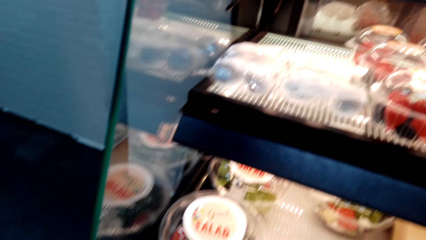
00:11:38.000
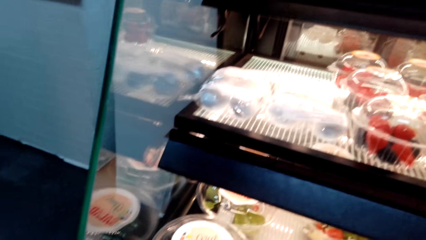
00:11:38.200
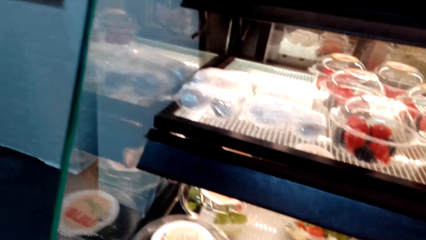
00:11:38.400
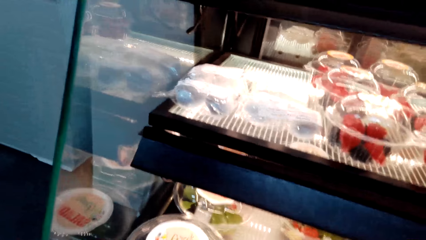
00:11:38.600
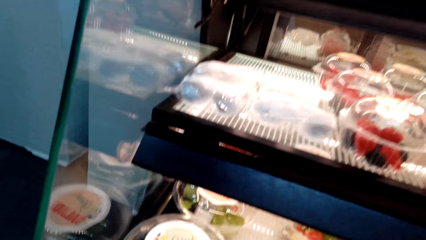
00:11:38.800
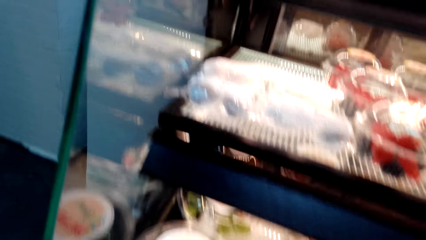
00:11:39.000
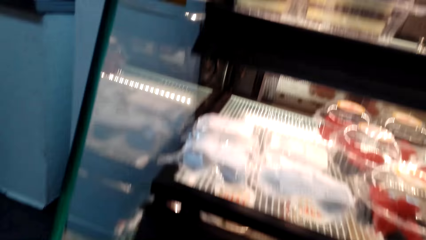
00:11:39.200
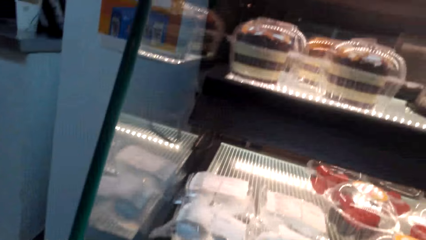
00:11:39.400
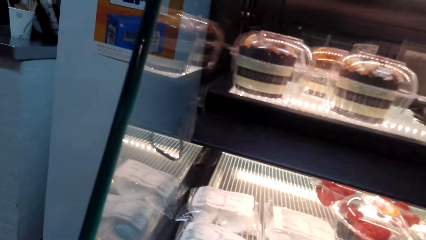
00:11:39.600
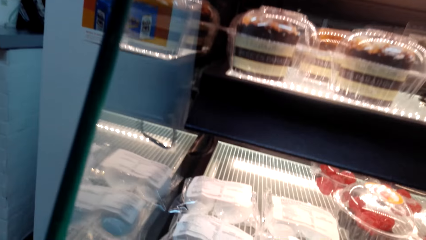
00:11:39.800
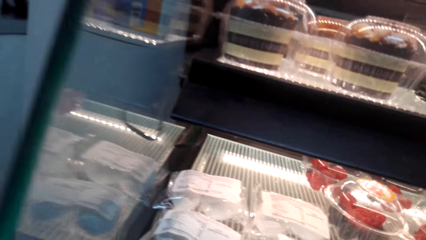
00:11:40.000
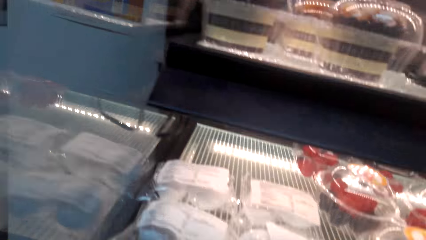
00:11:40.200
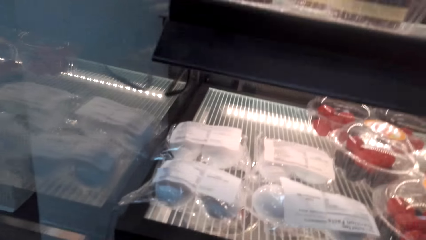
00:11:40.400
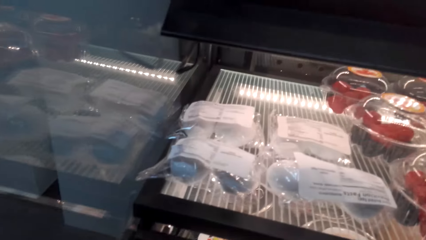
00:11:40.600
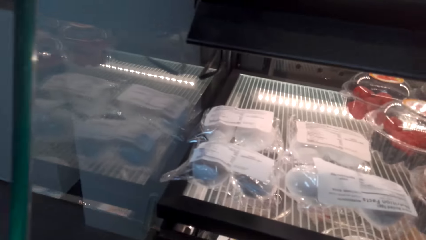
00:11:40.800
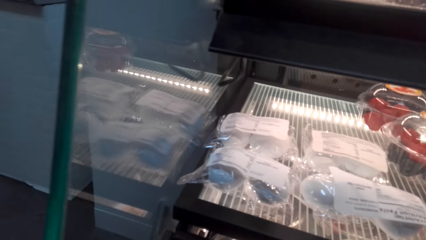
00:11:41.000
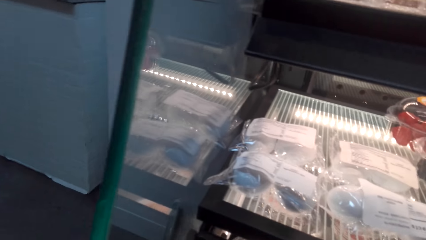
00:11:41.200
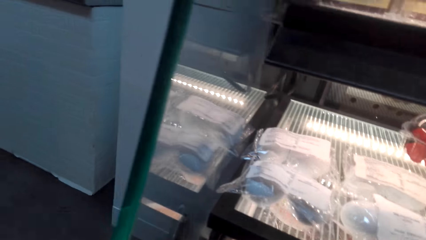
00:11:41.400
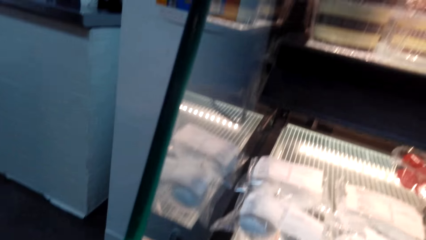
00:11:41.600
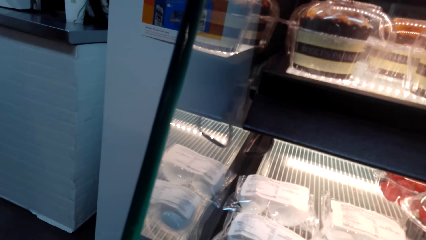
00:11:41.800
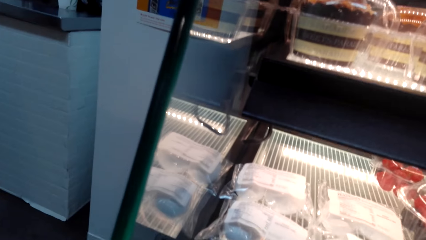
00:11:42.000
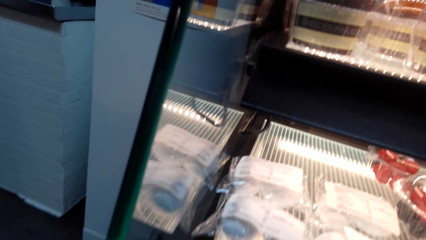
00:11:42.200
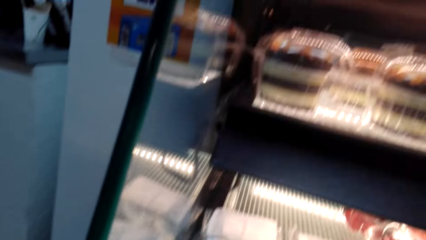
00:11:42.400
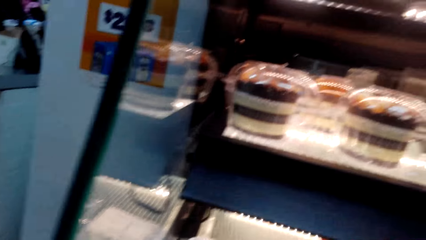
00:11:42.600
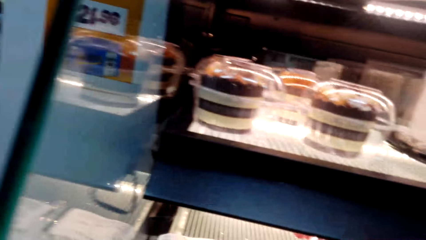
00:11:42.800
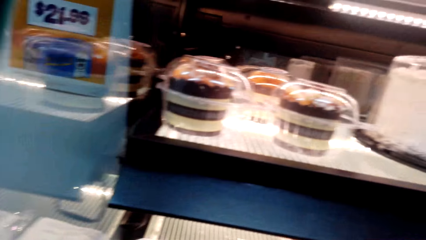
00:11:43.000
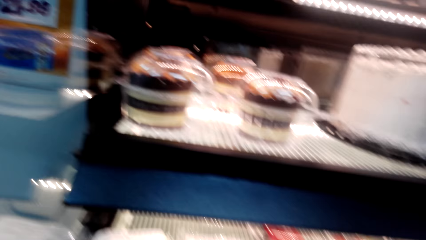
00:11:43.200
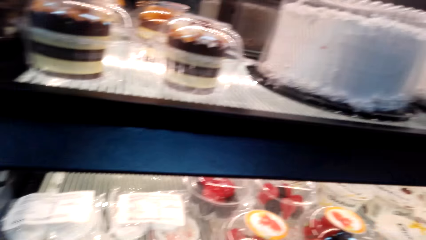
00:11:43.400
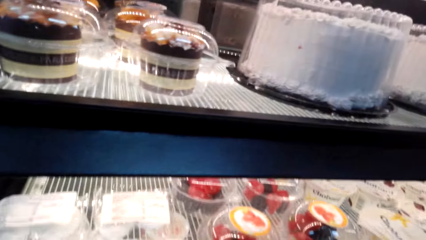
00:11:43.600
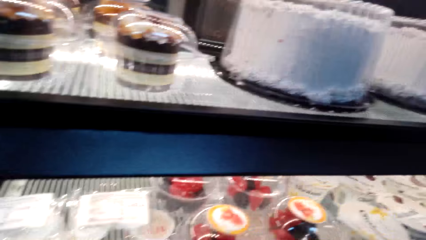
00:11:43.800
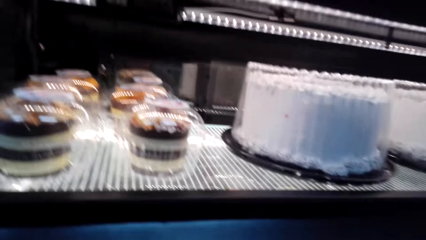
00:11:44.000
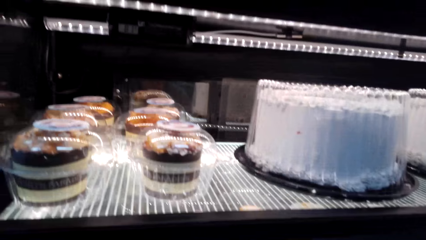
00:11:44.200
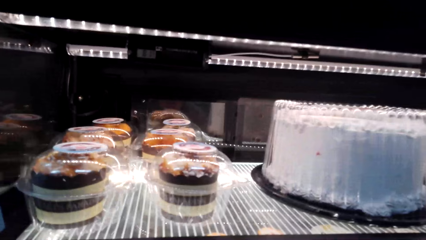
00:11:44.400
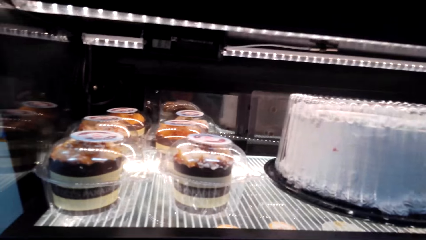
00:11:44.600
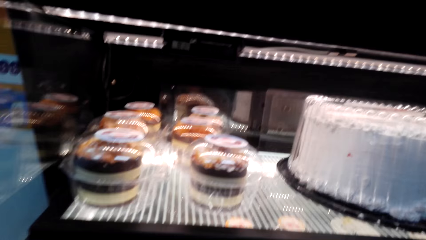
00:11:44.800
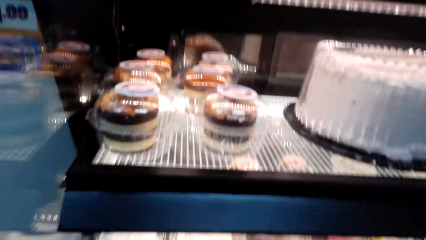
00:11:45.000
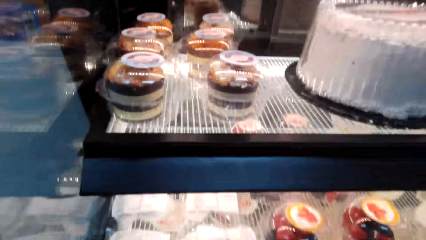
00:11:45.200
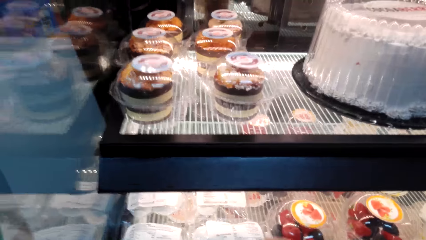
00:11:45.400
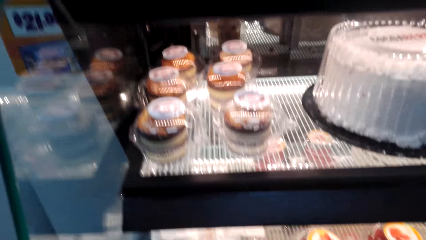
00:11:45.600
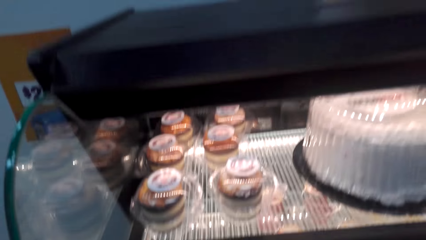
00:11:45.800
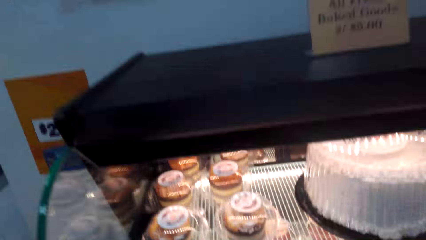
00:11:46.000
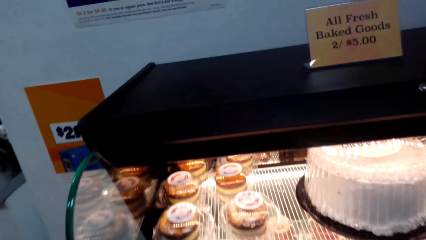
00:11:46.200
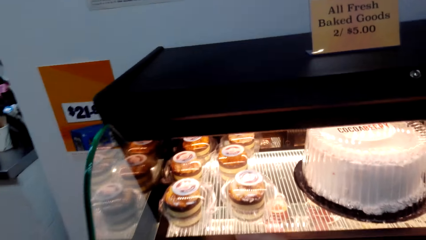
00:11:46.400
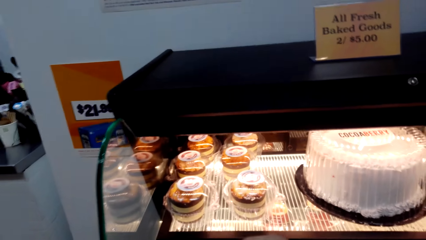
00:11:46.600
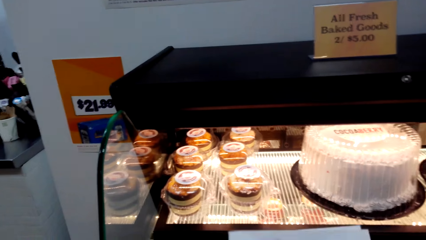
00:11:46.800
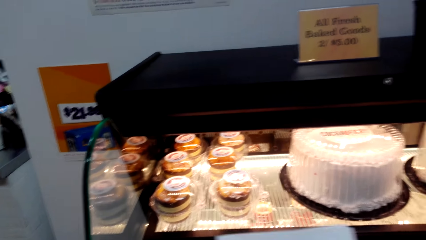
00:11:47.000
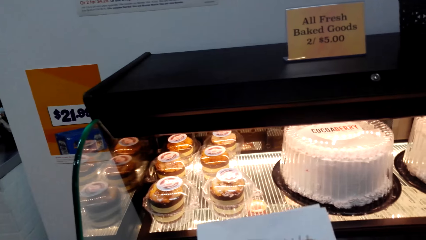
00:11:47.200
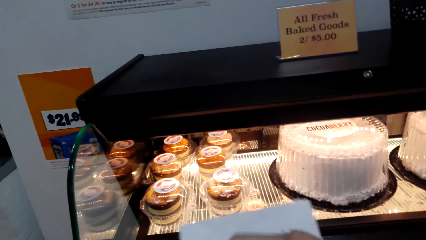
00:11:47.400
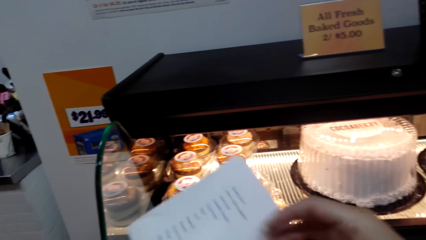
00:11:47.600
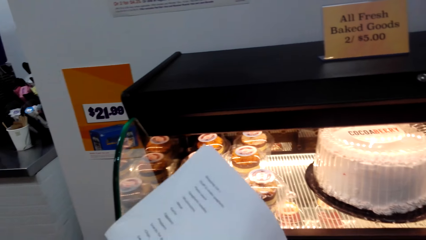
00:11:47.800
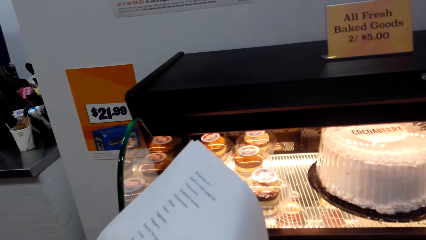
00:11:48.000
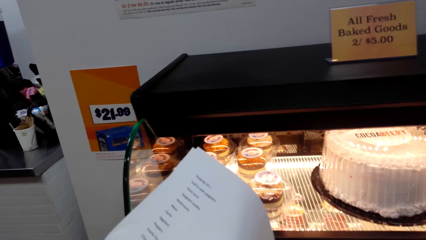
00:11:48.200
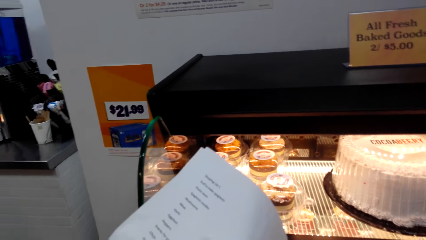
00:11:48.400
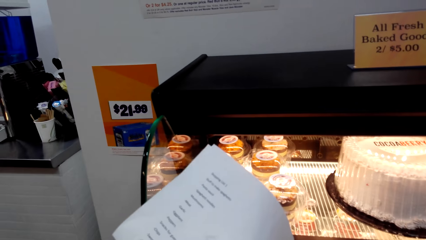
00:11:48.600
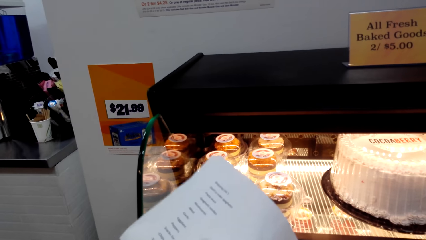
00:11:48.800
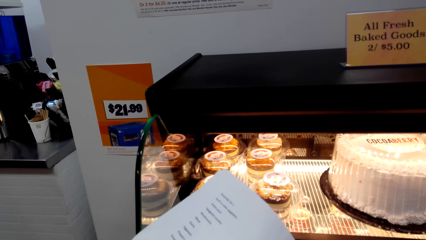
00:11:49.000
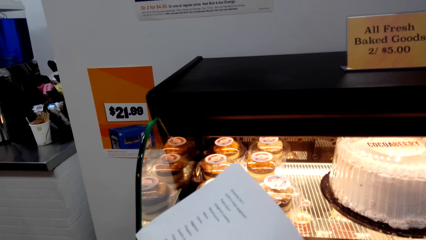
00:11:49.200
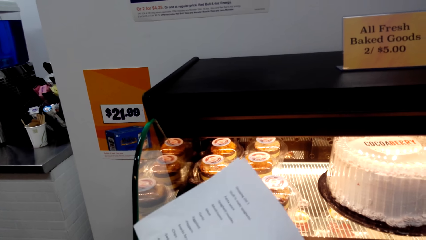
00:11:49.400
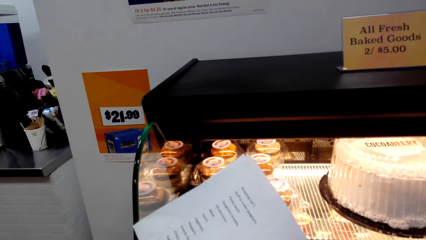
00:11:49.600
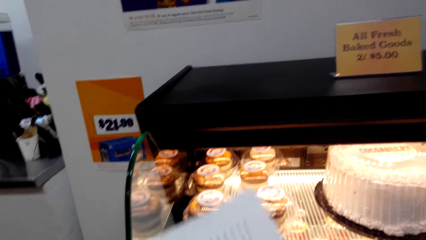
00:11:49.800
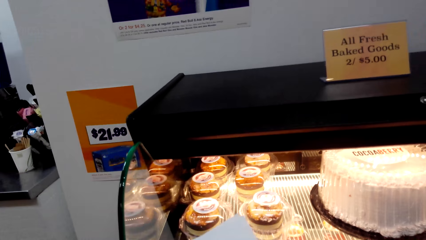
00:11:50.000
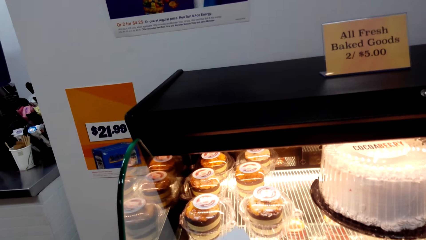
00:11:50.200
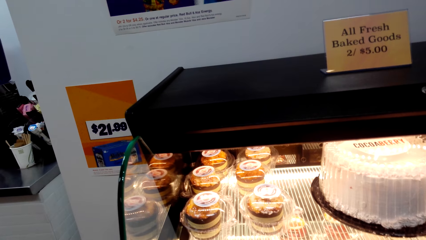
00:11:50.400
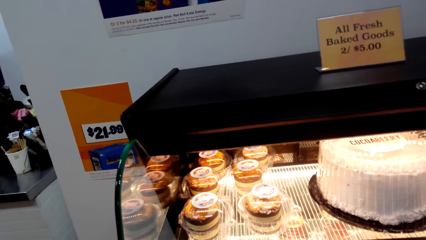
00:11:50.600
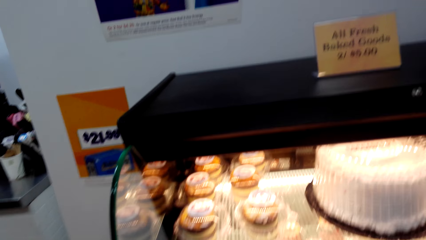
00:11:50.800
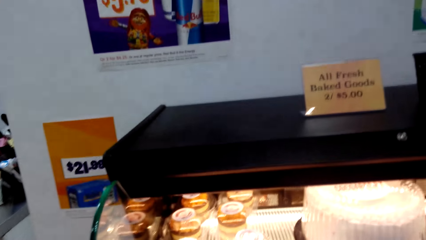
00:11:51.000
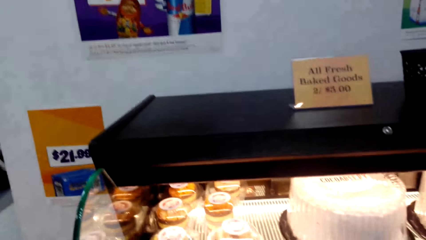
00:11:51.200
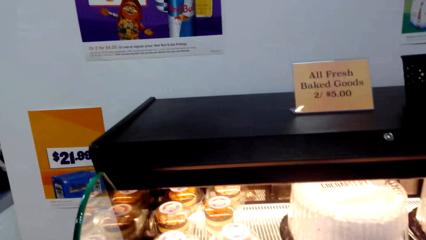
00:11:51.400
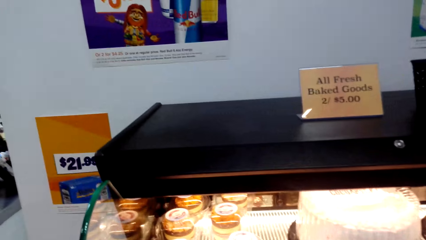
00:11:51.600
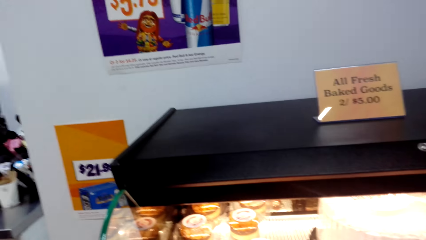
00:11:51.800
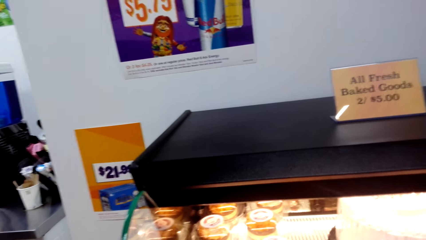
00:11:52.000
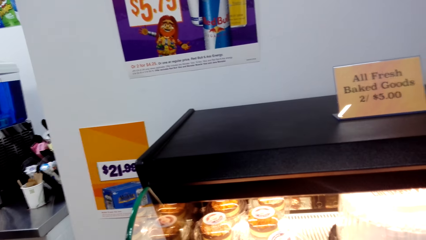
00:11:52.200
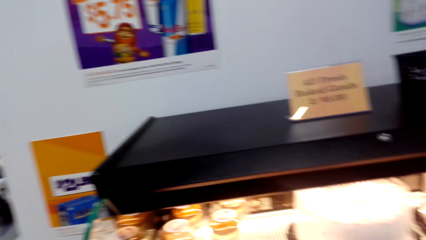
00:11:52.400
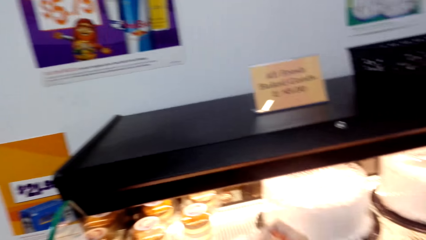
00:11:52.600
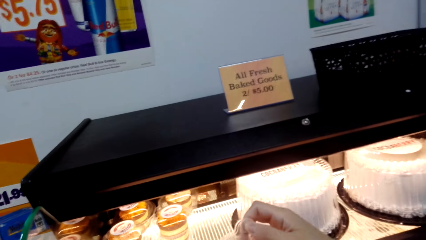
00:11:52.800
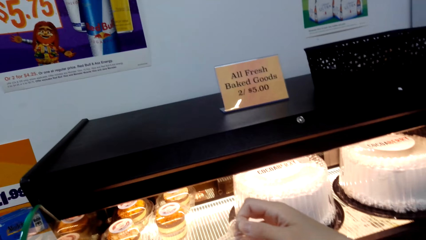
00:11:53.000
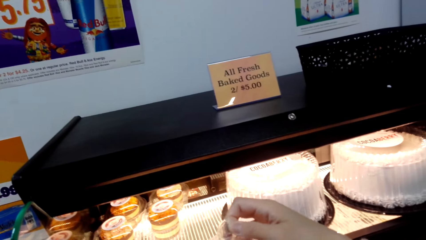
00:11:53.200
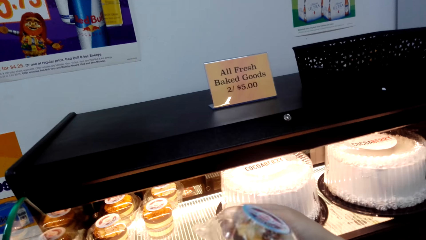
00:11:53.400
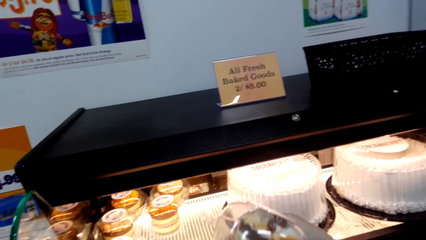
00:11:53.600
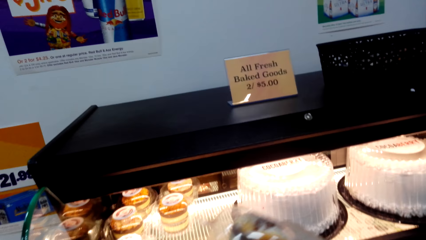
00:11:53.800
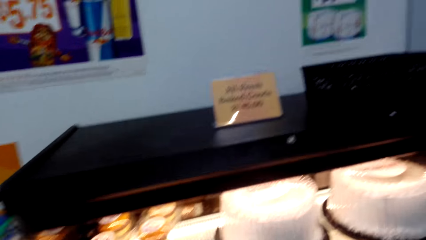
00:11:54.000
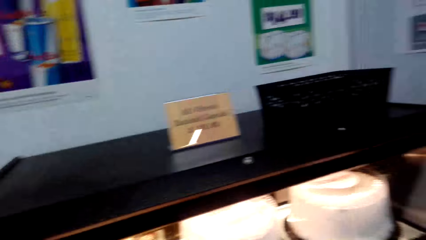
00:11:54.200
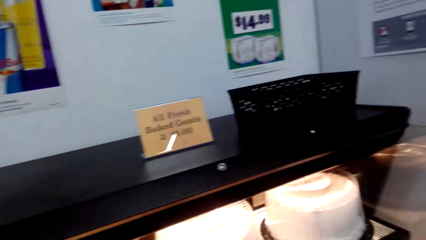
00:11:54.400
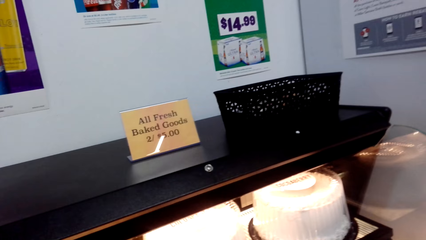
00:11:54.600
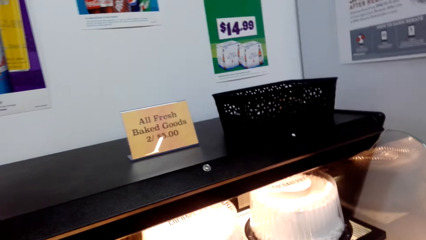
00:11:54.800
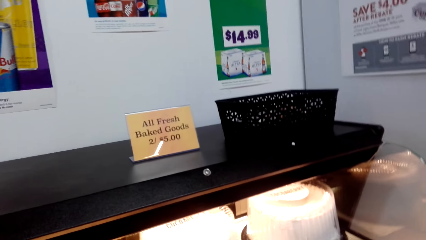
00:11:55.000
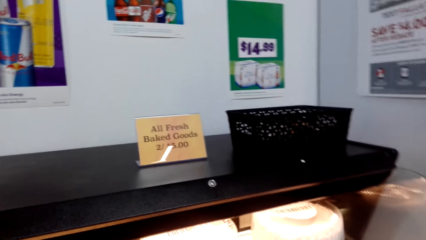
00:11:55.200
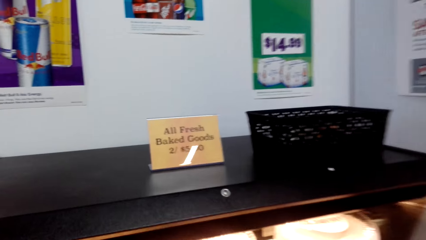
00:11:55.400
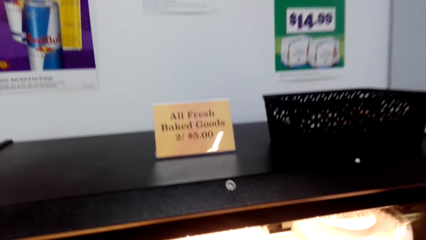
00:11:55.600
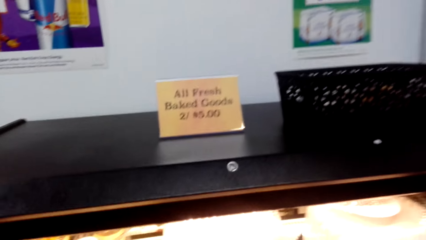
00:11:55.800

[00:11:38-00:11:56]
The camera wearer is looking on salads too. They are looking again on the shopping list. They hold a cake.
